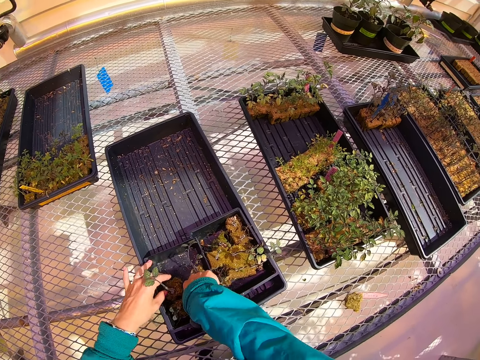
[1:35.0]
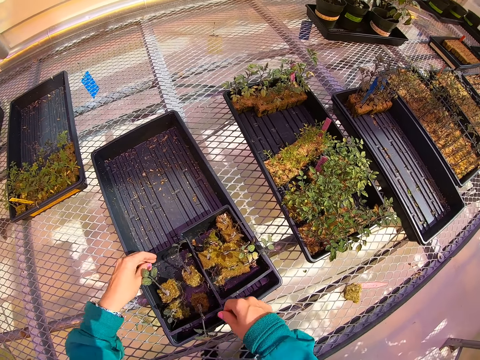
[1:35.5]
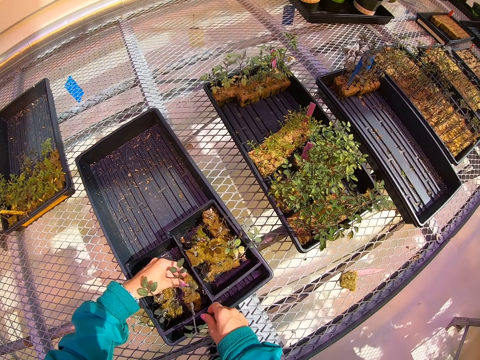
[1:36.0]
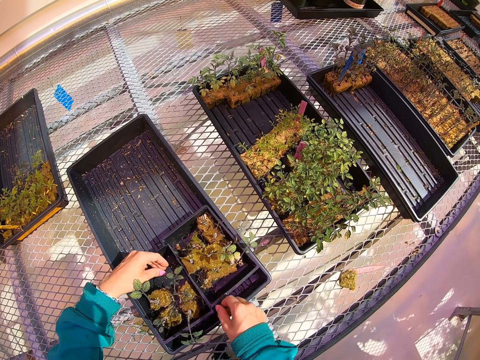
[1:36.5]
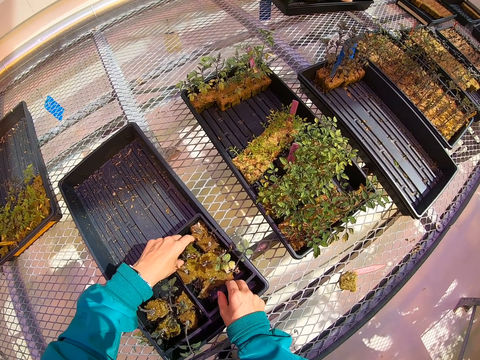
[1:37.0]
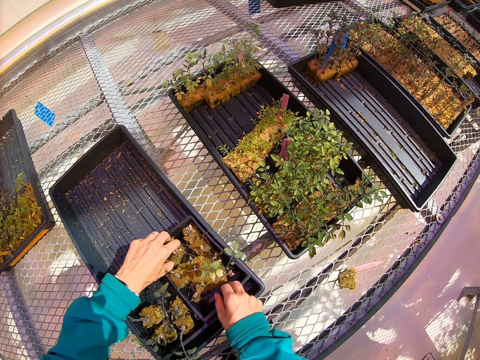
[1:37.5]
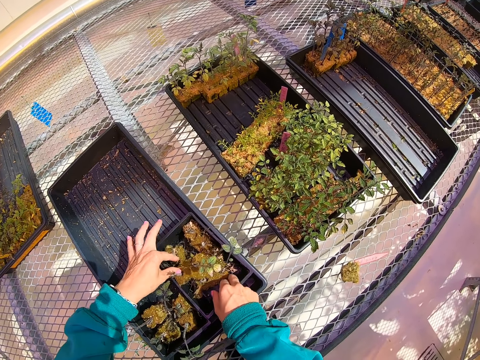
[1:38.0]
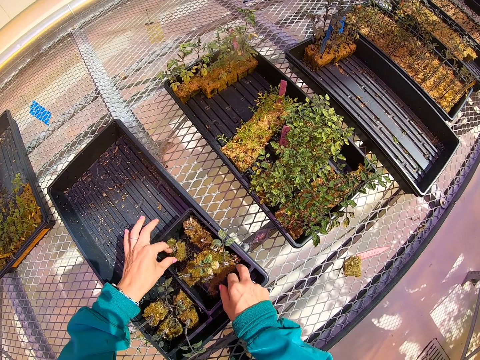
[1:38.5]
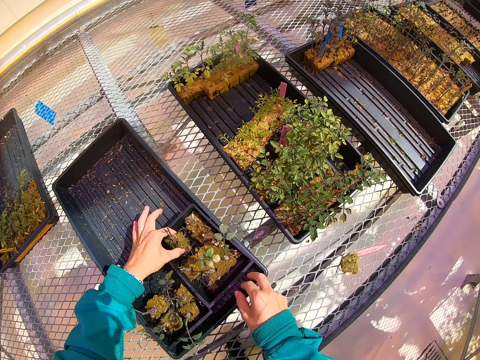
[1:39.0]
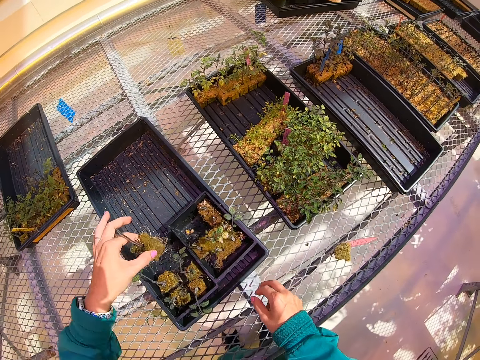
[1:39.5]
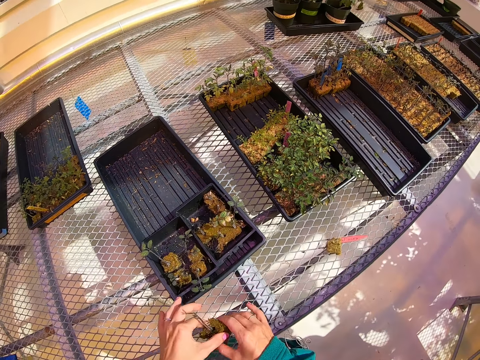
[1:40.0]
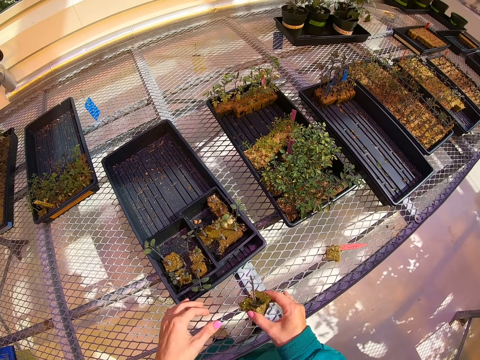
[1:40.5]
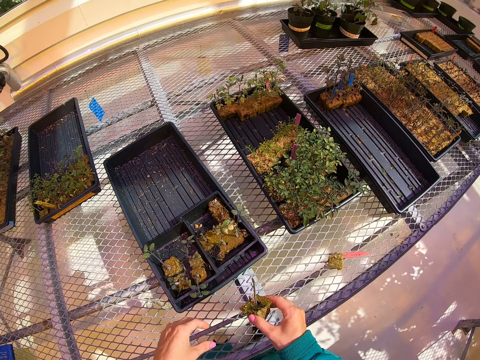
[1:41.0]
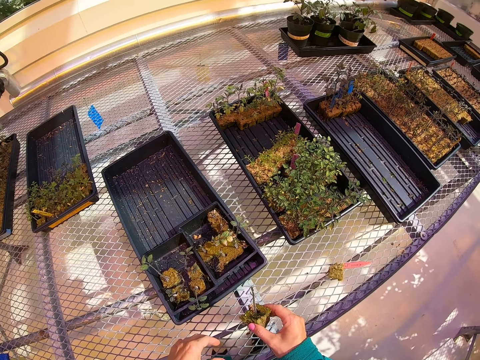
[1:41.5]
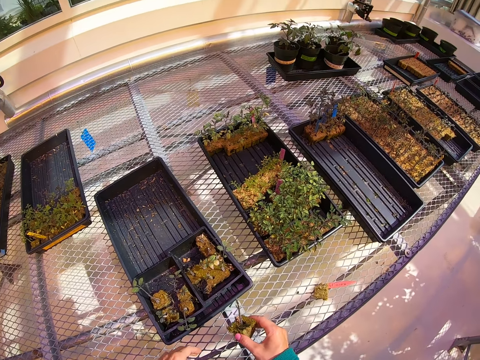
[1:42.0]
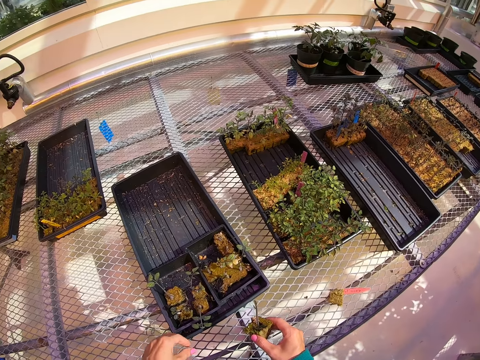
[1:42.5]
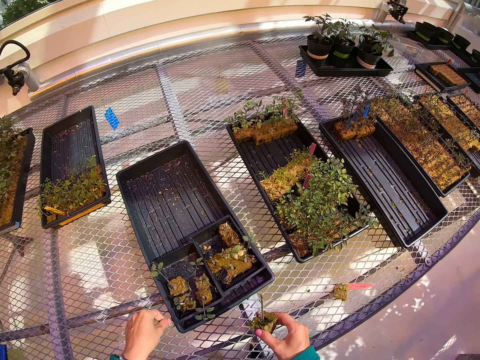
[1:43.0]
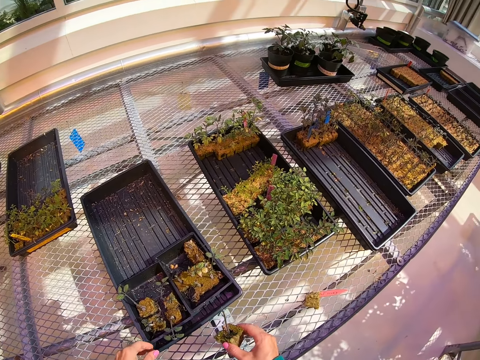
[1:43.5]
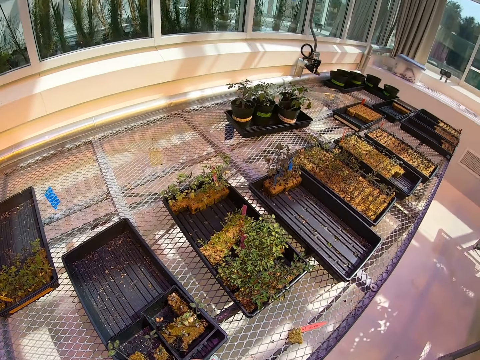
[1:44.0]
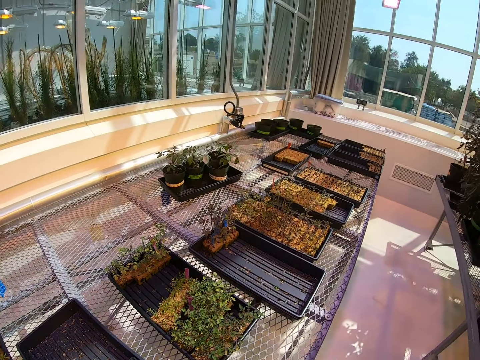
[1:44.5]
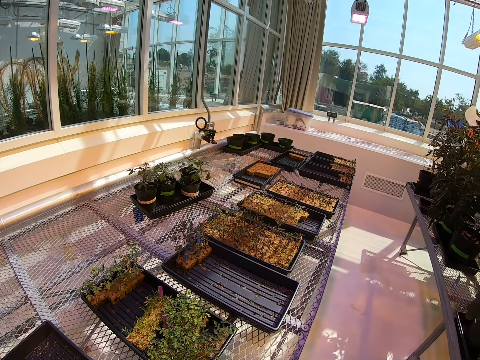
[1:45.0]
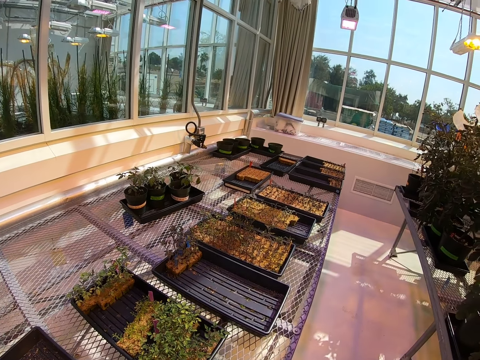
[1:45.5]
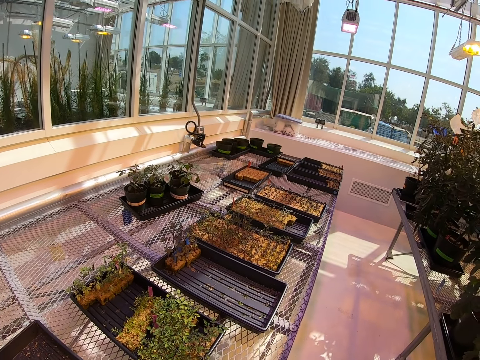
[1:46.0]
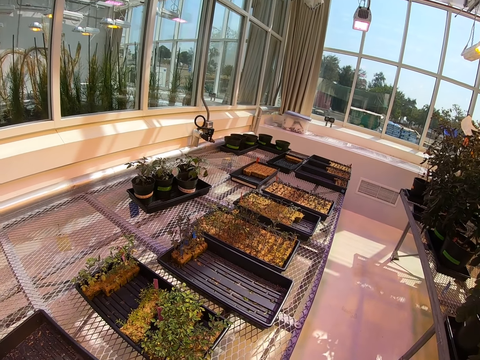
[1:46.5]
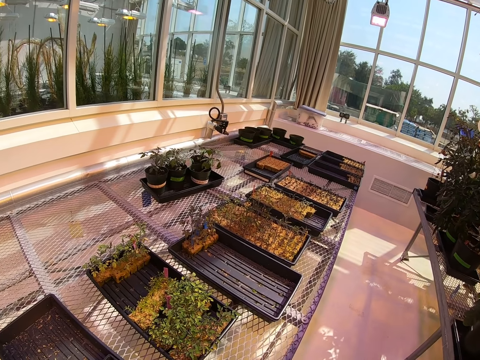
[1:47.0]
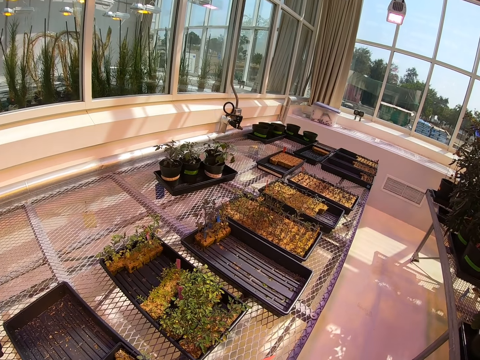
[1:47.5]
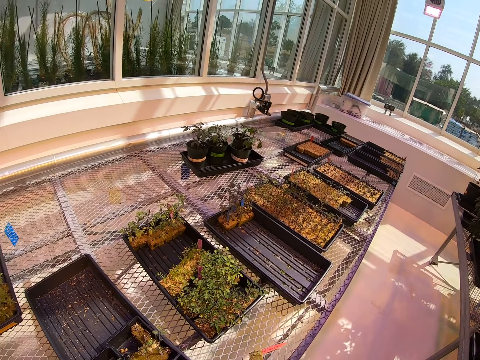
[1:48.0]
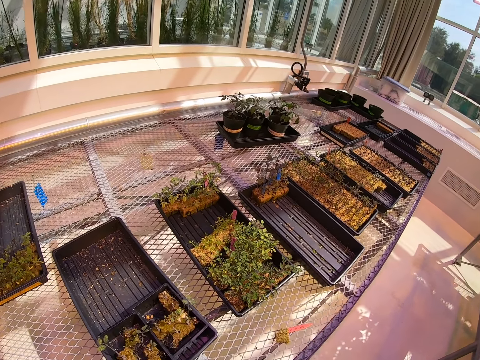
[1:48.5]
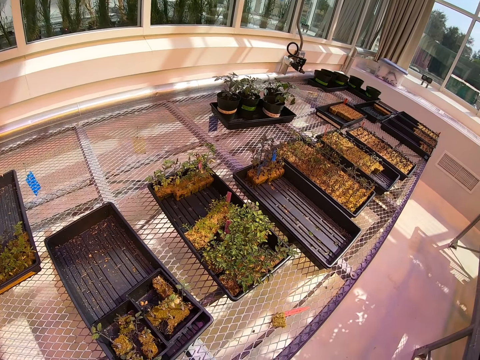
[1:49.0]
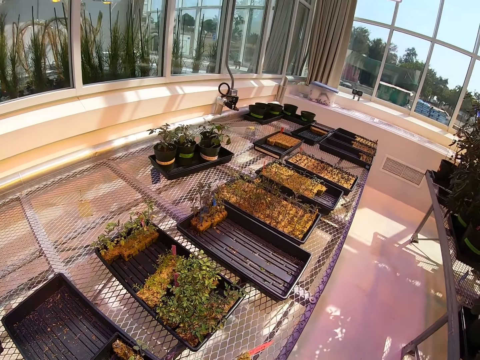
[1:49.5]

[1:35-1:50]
The camera wearer adjusts plants on a can. She stands on the floor. She picks up a plant from the can. She holds the plant with her hand. She looks around a corridor.

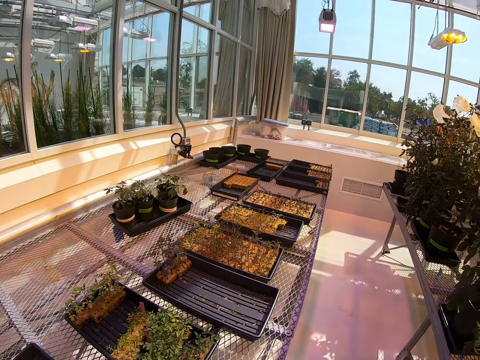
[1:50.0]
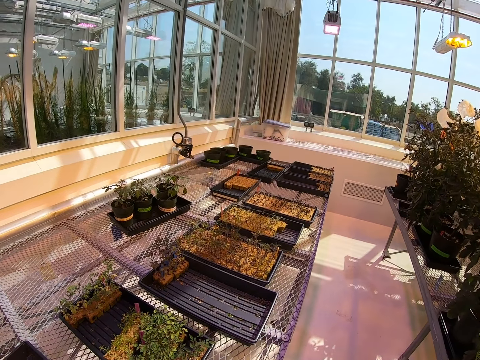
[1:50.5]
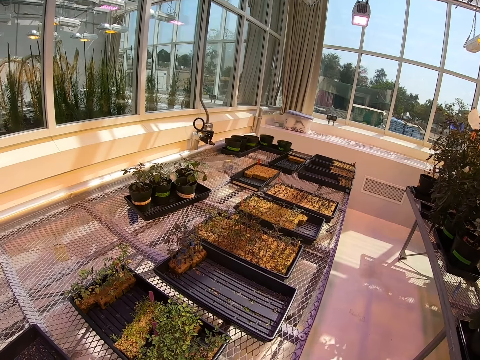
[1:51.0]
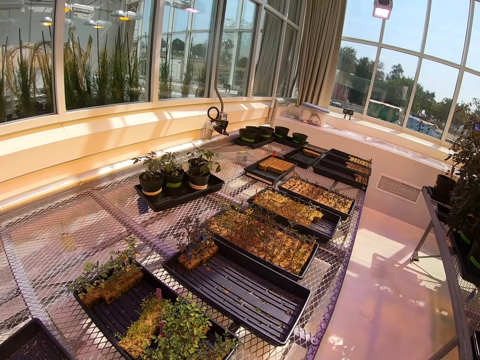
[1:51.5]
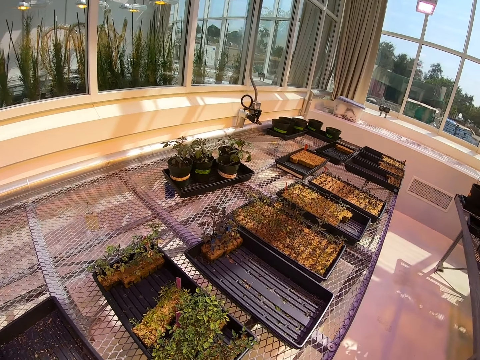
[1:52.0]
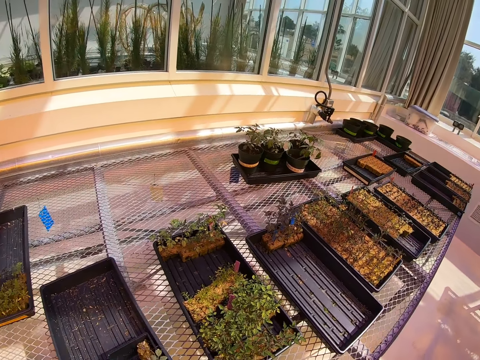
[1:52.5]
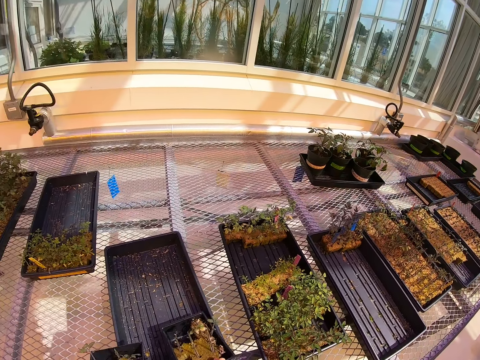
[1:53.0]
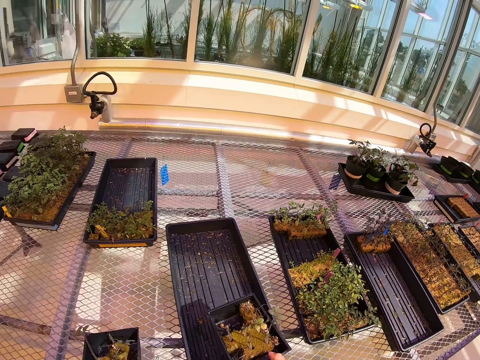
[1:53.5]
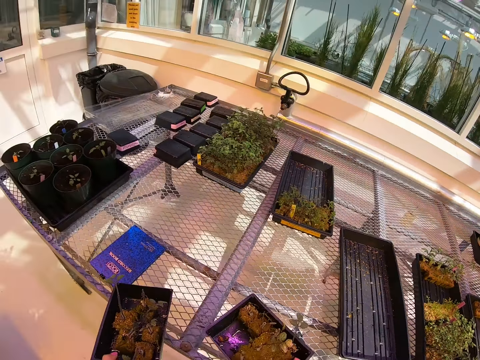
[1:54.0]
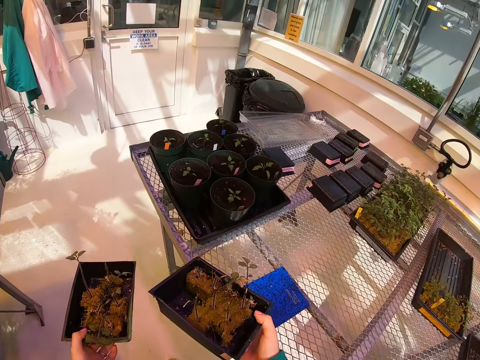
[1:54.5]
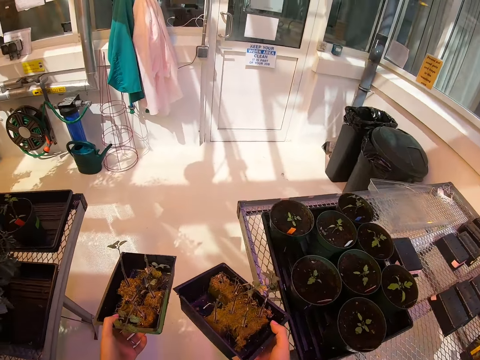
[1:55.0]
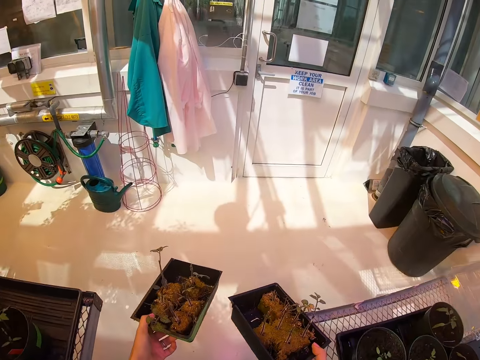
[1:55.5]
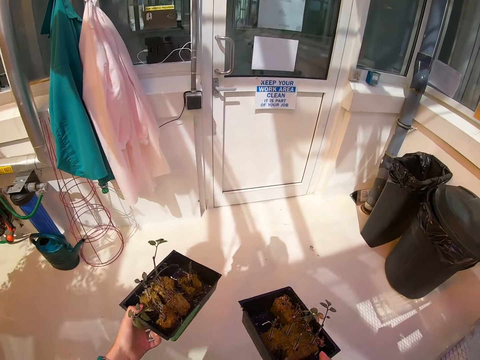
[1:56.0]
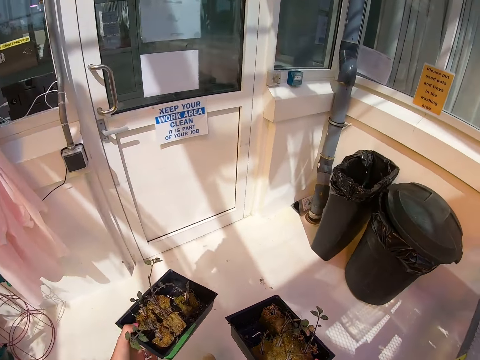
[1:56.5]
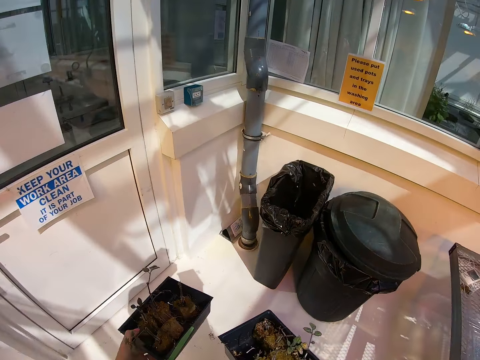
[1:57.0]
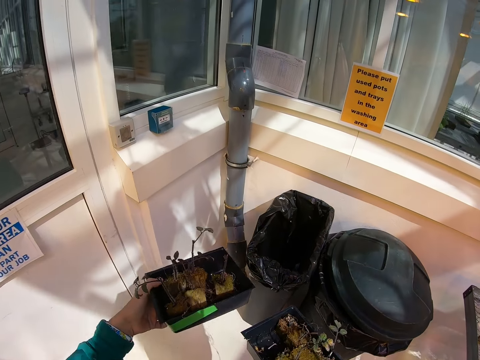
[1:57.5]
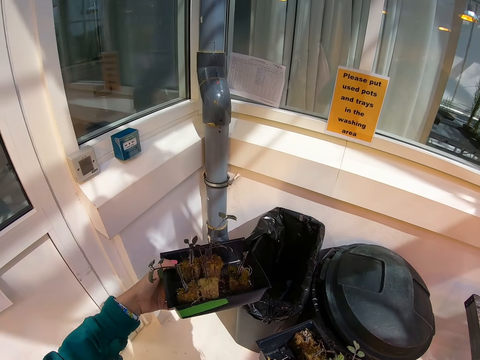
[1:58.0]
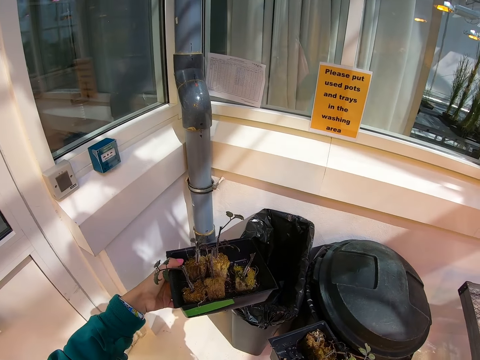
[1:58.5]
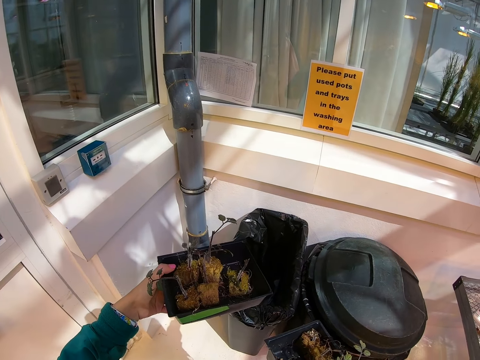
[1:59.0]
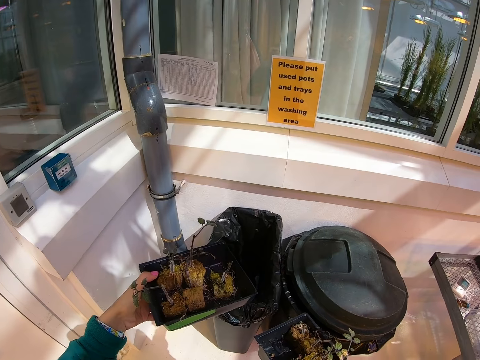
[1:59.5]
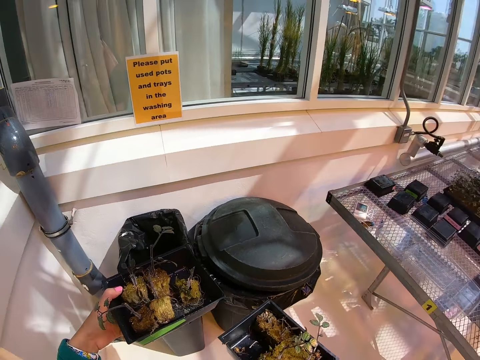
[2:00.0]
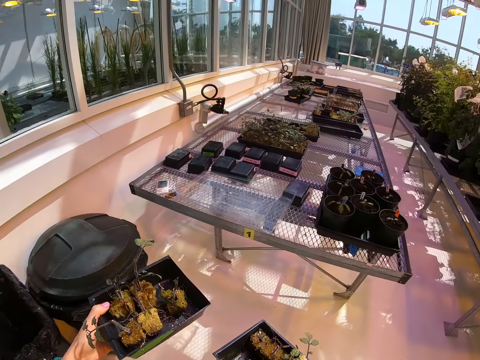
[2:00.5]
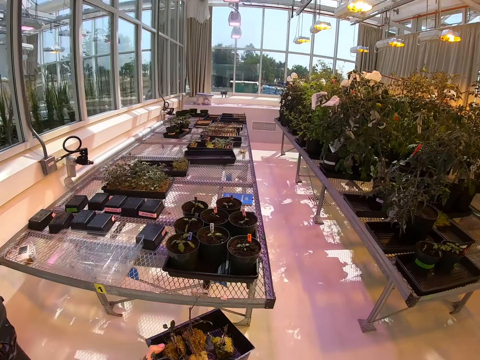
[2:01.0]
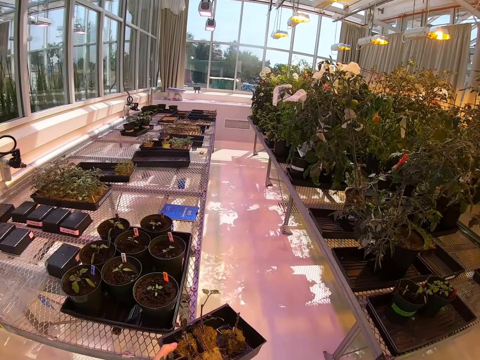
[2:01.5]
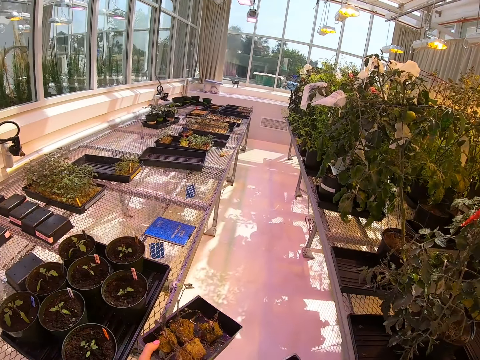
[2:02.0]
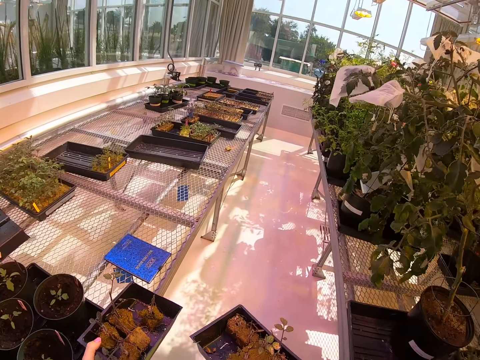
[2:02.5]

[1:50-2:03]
The camera wearer picks up the plastic tray or can on the greenhouse bench. She walks around a corridor. She holds cans with her hands. She stands on the floor. She walks around the corridor.
